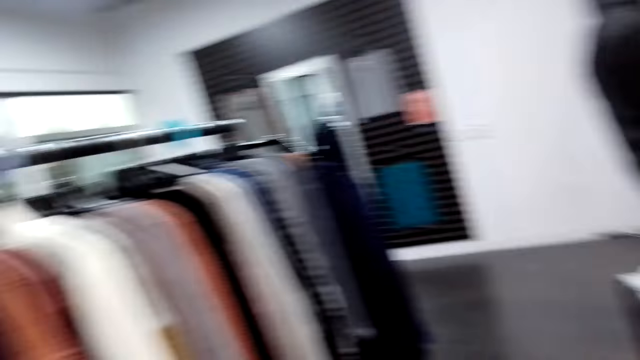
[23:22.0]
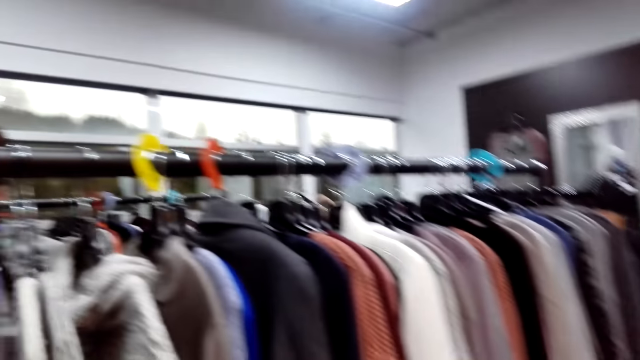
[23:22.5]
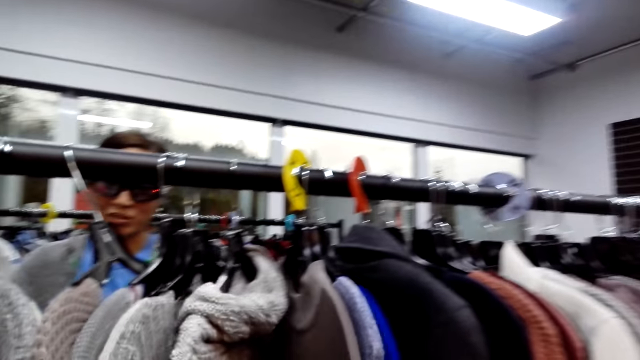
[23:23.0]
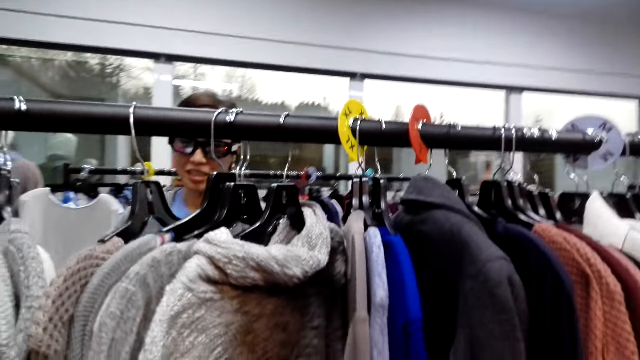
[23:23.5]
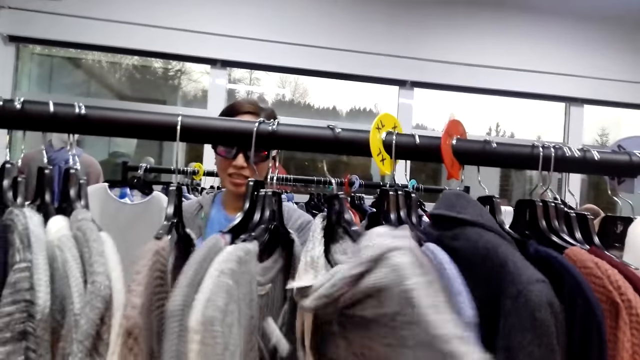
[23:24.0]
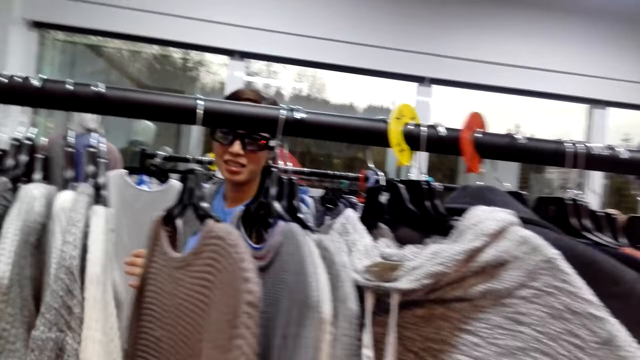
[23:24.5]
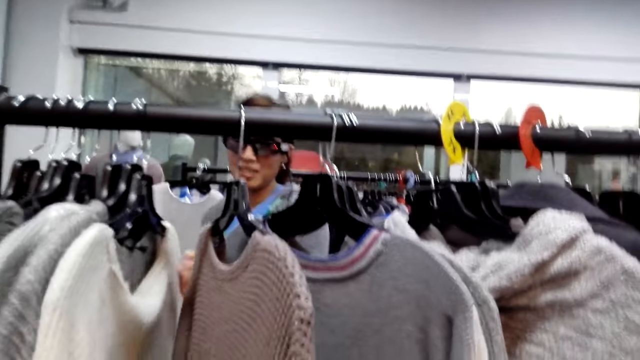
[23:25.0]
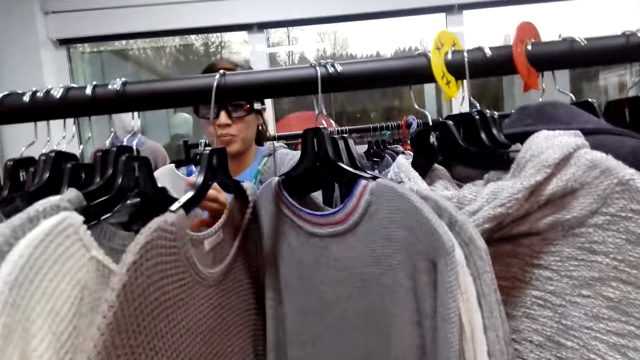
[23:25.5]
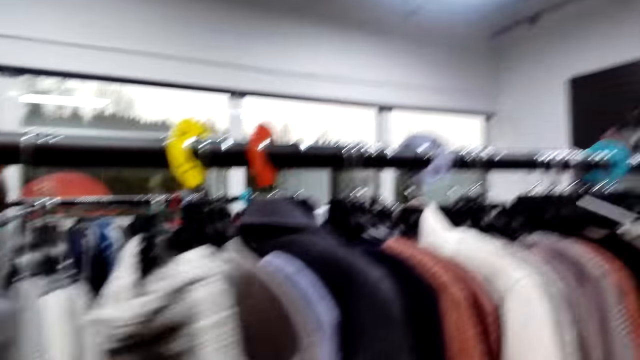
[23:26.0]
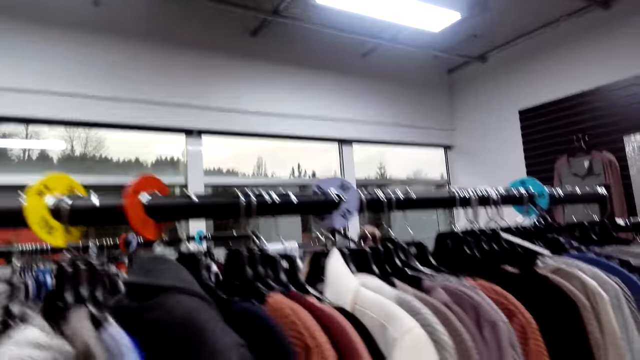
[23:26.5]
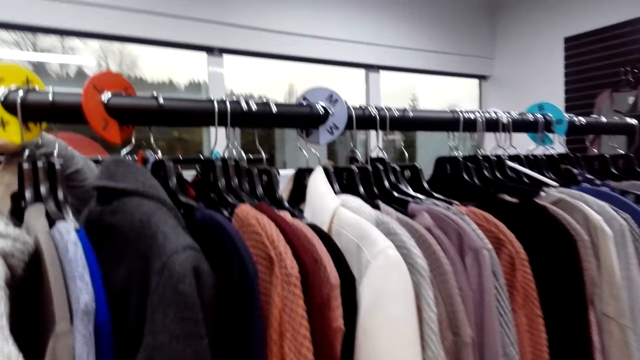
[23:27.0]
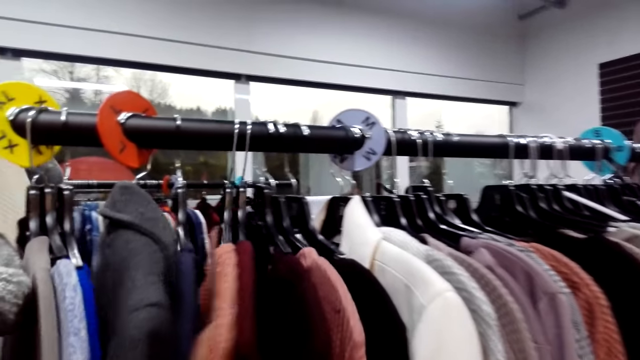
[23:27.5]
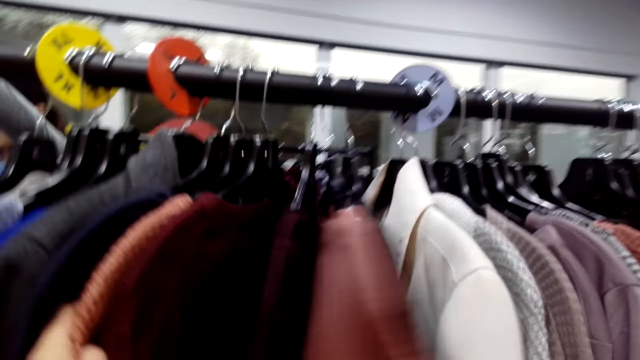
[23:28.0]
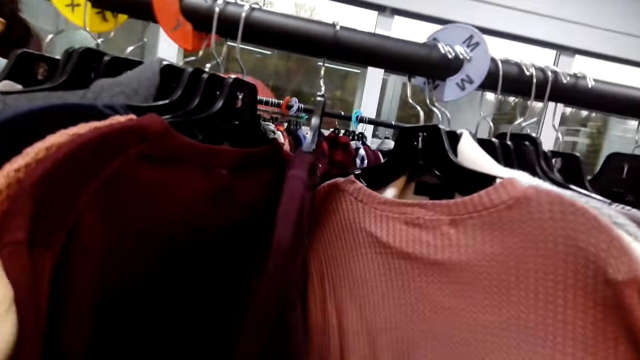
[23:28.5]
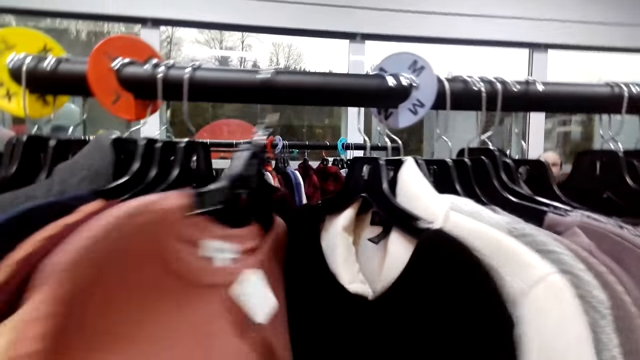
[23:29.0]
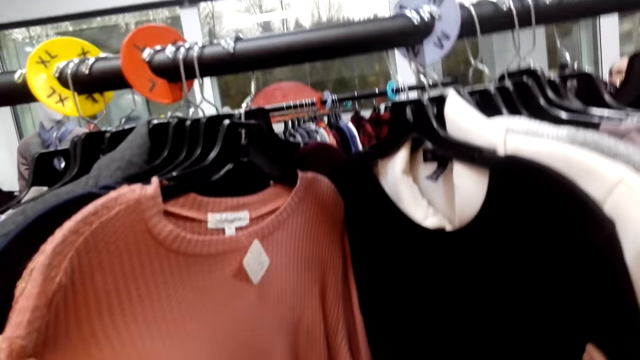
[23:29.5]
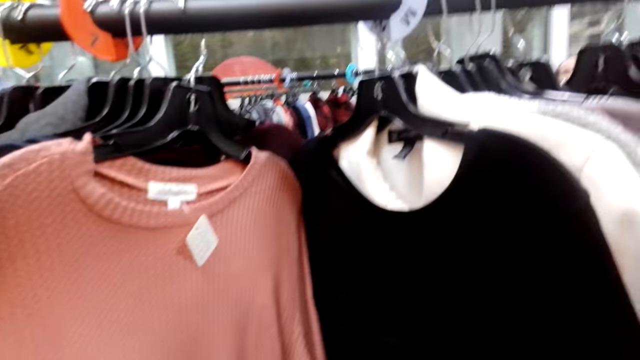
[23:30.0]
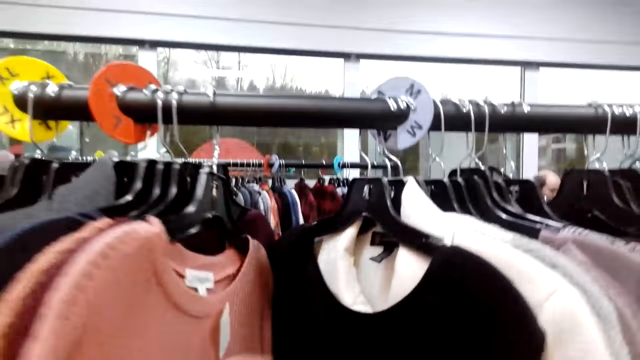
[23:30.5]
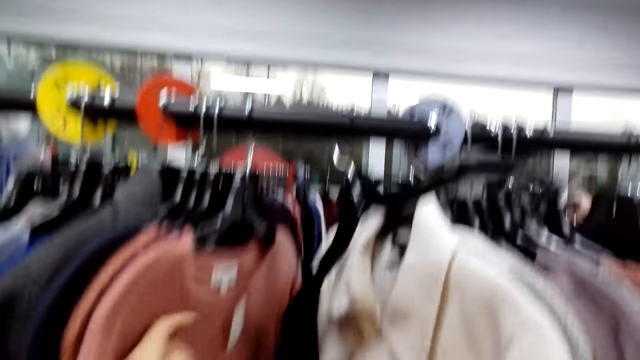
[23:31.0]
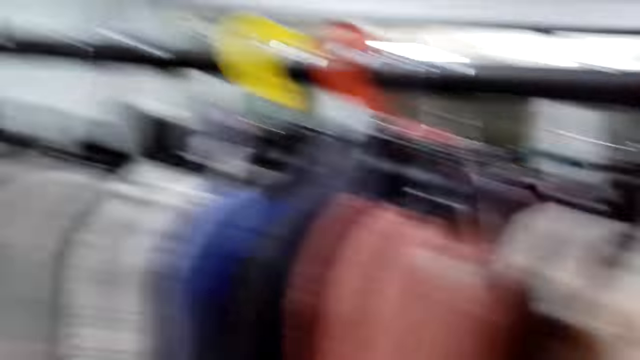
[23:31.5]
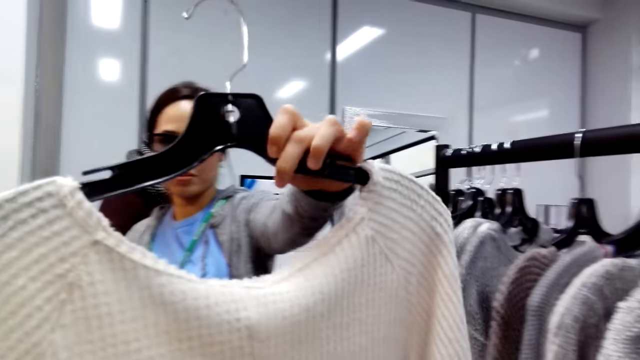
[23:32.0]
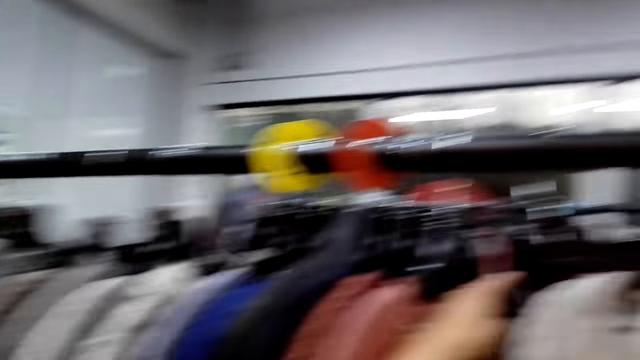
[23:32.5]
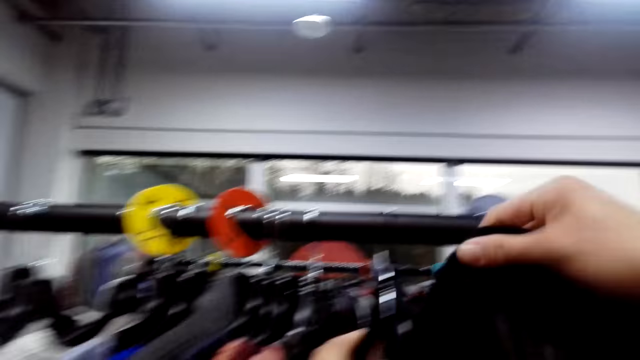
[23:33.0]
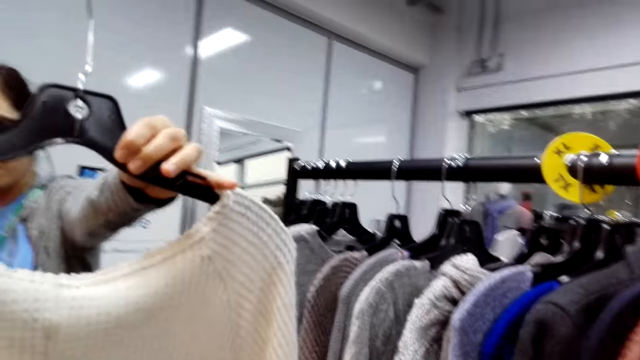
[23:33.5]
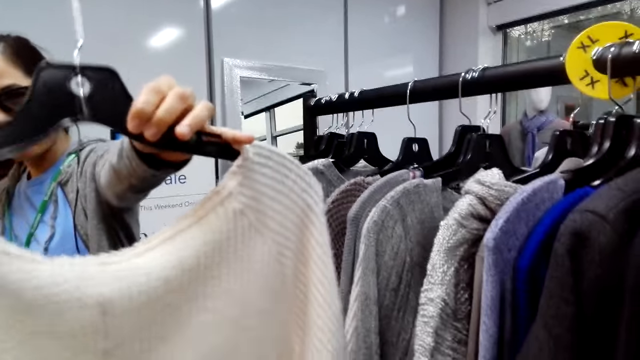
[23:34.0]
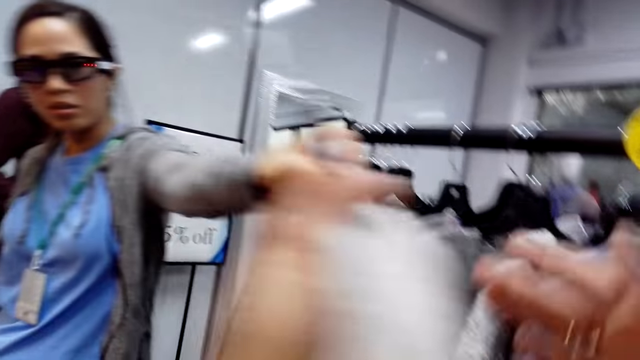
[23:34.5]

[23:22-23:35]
The camera wearer looks around. They move towards the clothes rack. They move clothes. A lady looks at the clothes. The camera wearer goes through the clothes on the clothes rack. The lady moves around. The camera wearer looks at the clothes. They remove a sweater from the hanger. The lady looks at a sweater. The lady holds a cloth.

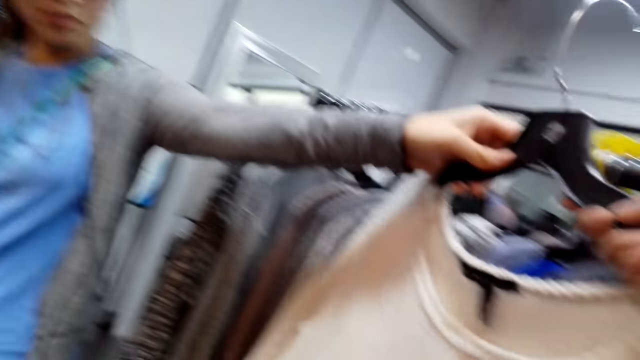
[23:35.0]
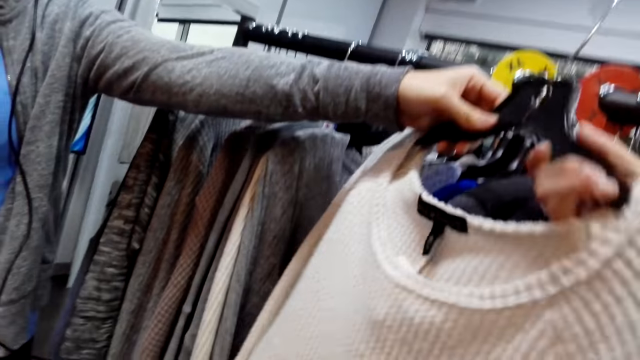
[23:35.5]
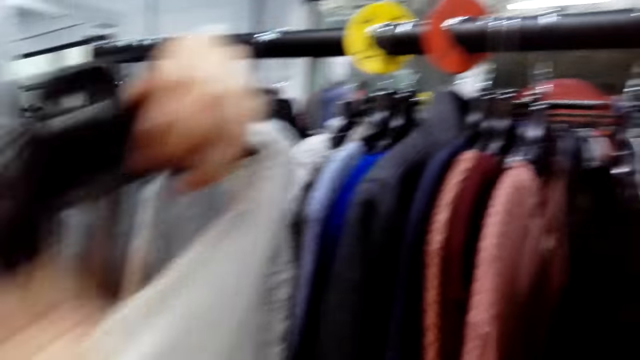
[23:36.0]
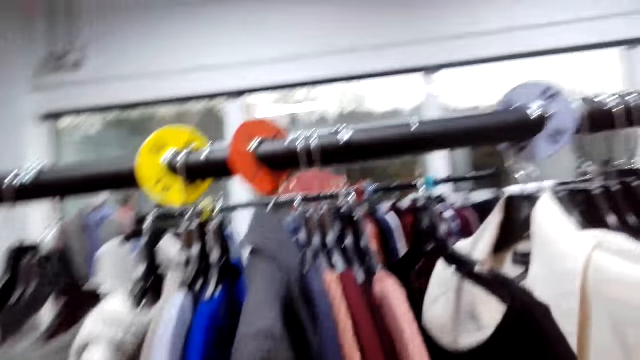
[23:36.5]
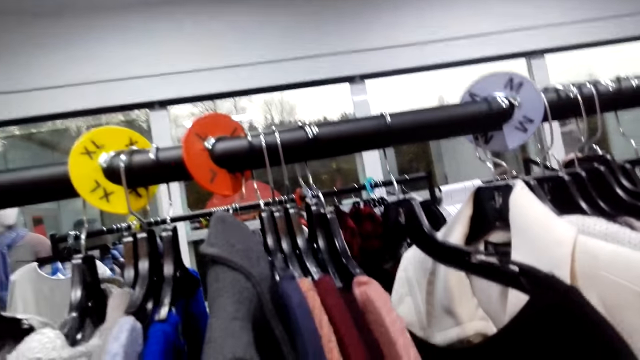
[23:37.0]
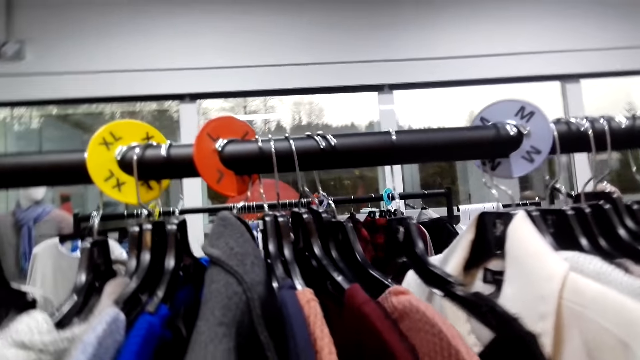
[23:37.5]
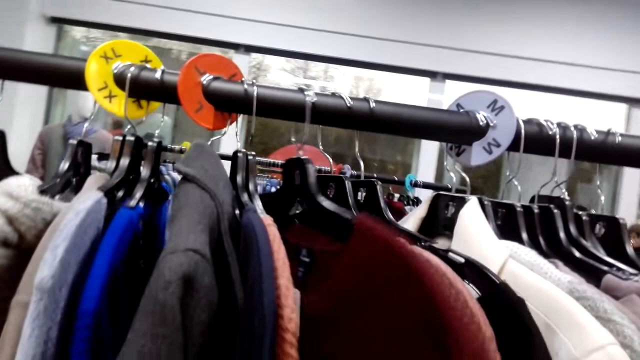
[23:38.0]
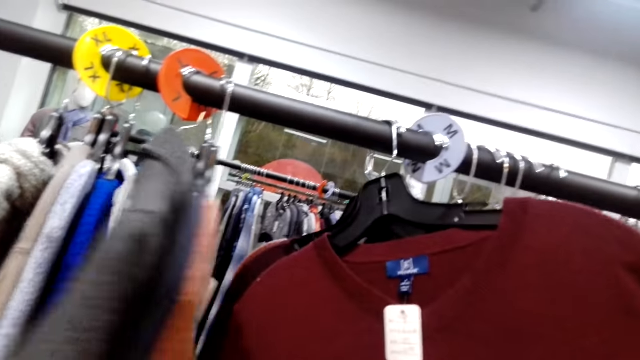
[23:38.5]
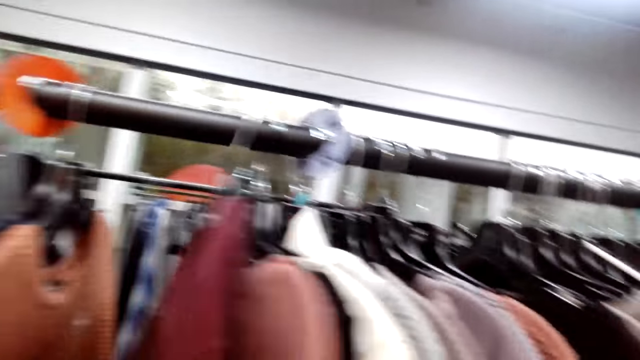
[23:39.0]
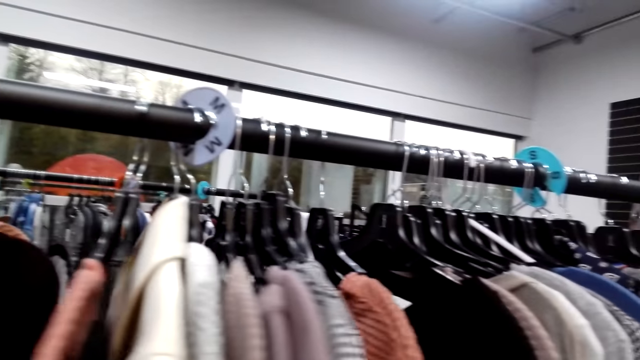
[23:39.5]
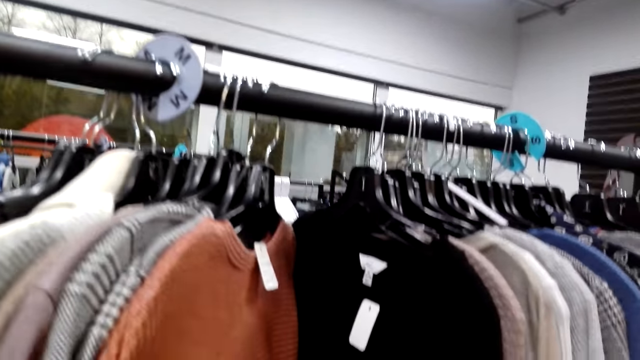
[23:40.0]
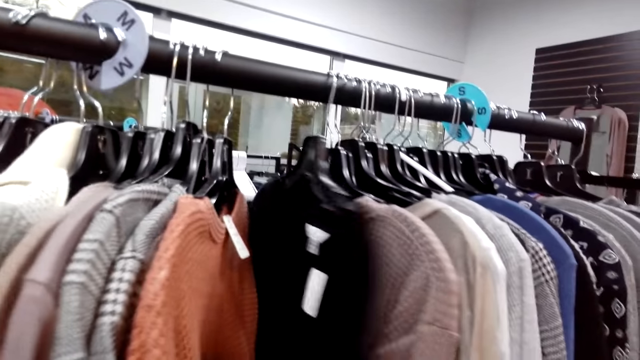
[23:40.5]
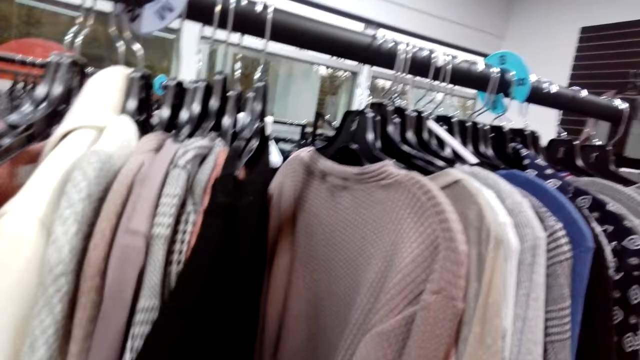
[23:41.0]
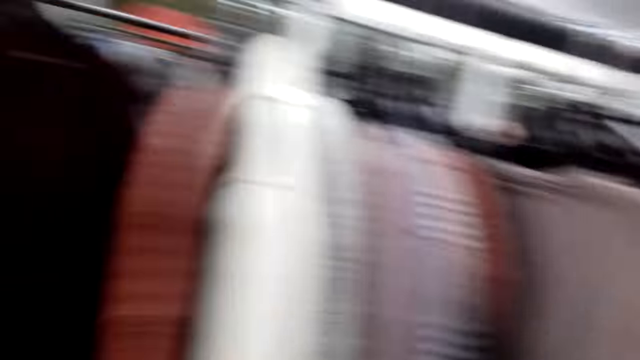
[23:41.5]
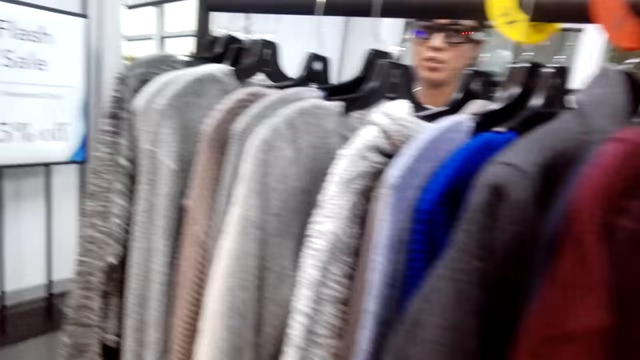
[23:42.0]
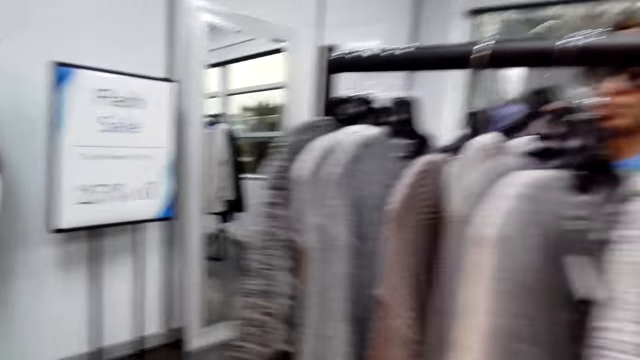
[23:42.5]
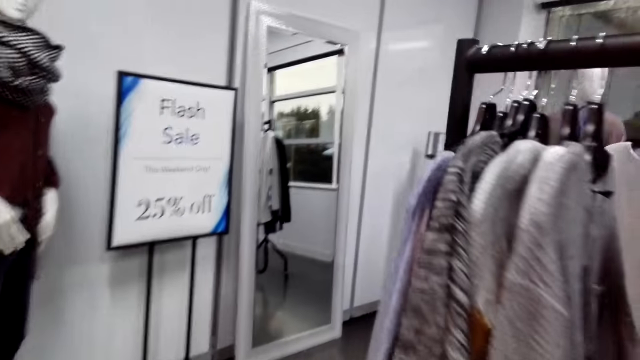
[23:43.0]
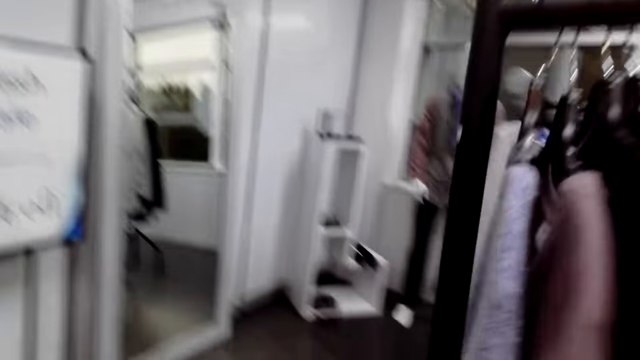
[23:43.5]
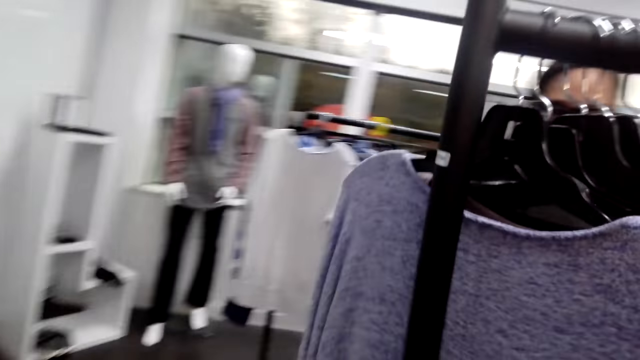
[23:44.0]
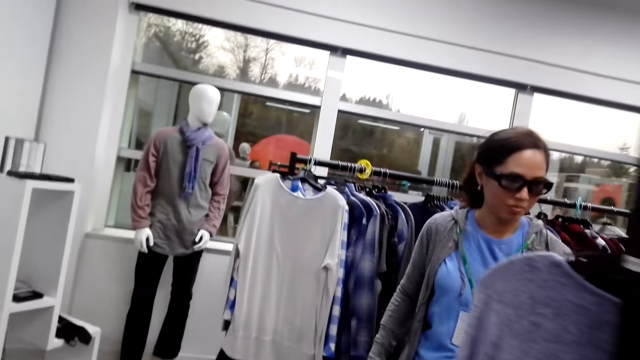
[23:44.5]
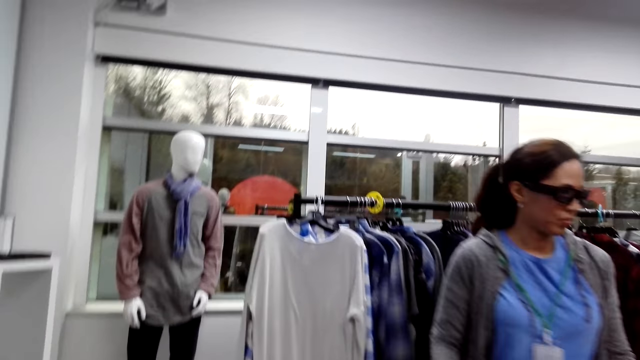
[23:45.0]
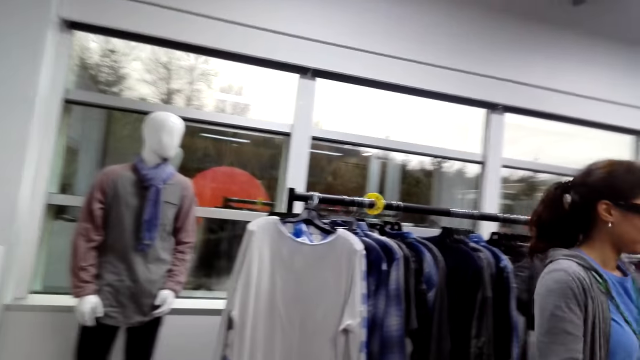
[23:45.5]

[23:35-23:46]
A woman shows the camera wearer the sweater. The camera wearer goes through the clothes on the clothes rack. They walk round the clothes rack.
